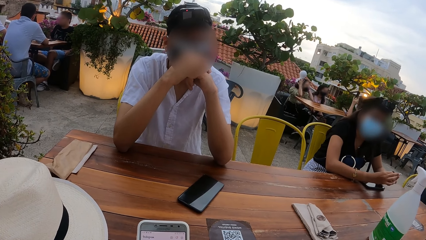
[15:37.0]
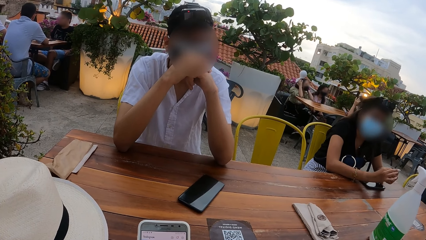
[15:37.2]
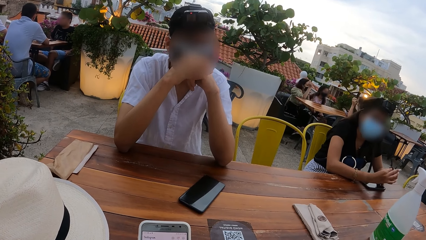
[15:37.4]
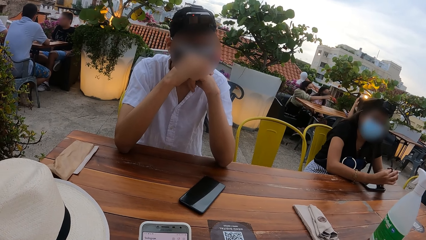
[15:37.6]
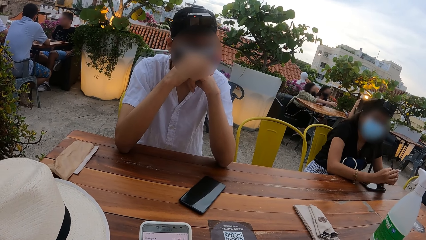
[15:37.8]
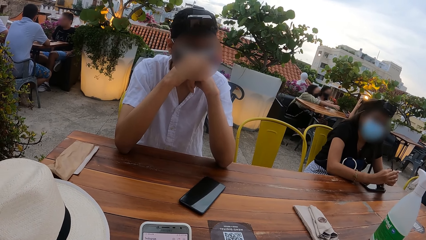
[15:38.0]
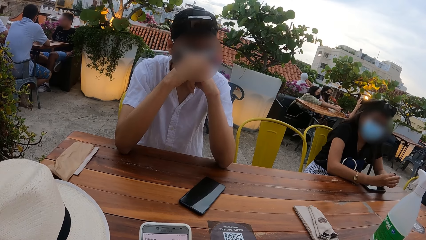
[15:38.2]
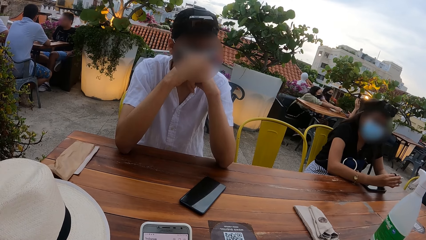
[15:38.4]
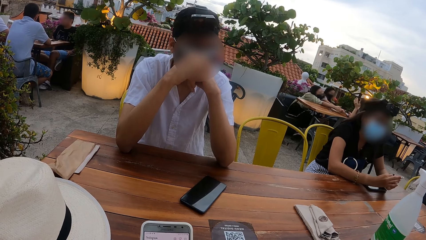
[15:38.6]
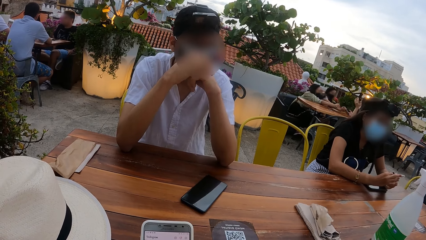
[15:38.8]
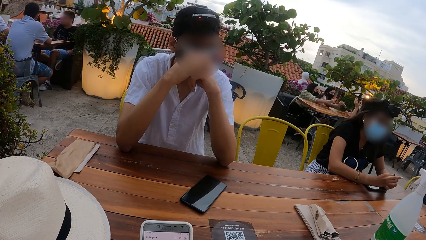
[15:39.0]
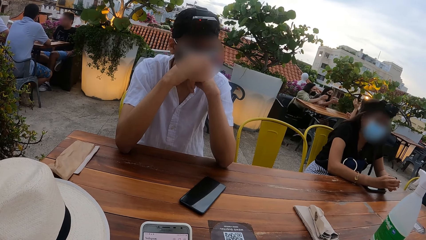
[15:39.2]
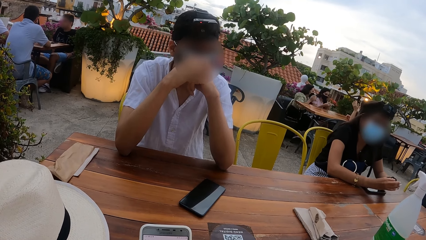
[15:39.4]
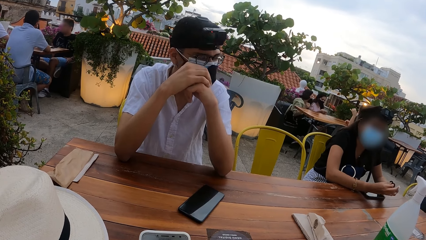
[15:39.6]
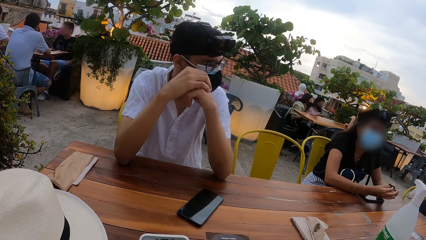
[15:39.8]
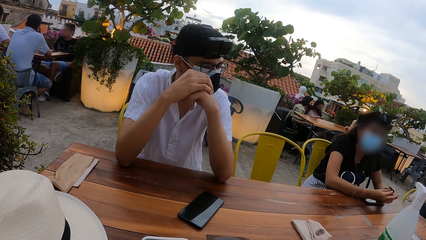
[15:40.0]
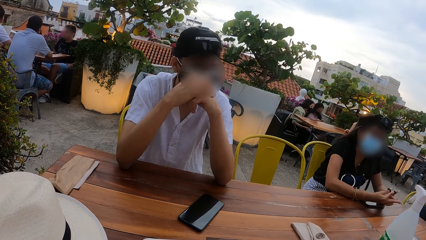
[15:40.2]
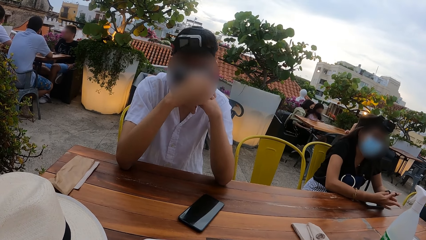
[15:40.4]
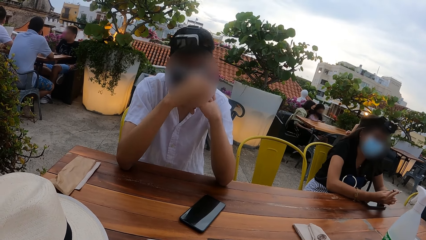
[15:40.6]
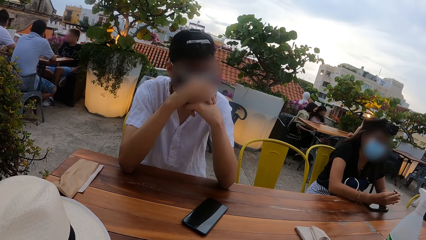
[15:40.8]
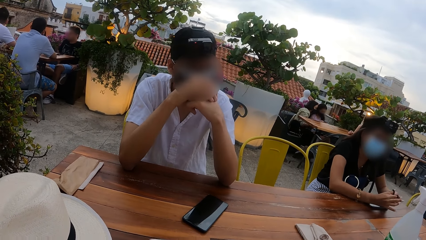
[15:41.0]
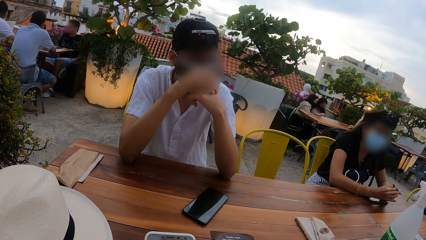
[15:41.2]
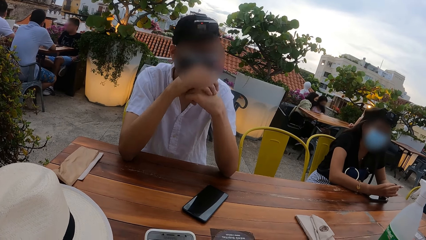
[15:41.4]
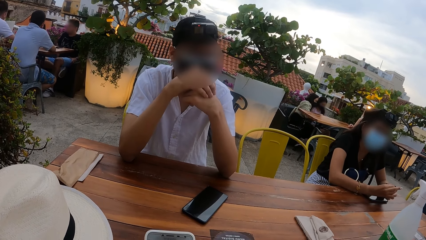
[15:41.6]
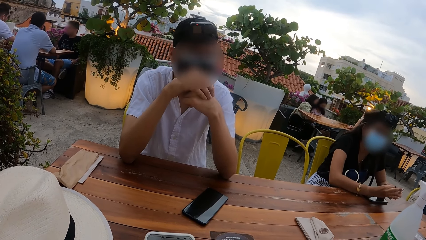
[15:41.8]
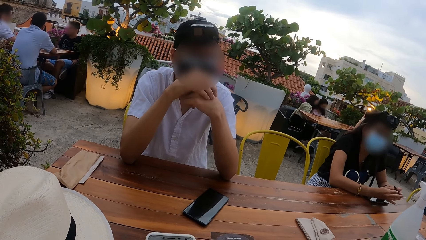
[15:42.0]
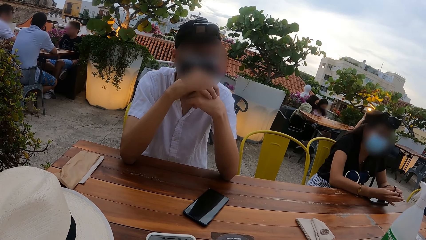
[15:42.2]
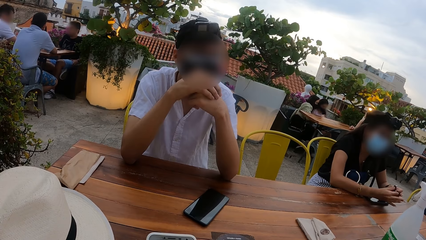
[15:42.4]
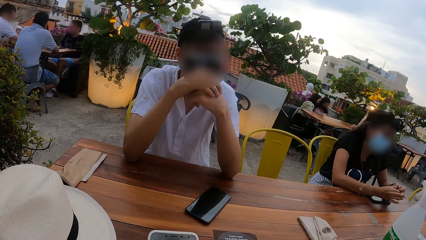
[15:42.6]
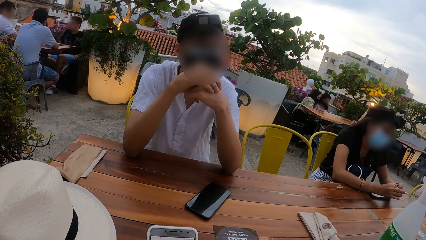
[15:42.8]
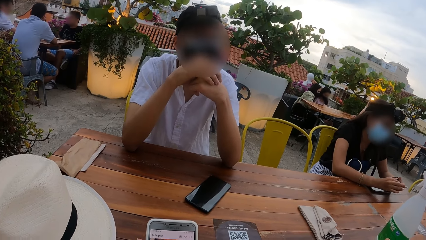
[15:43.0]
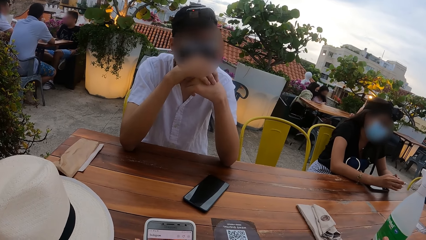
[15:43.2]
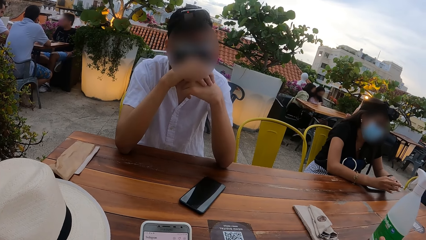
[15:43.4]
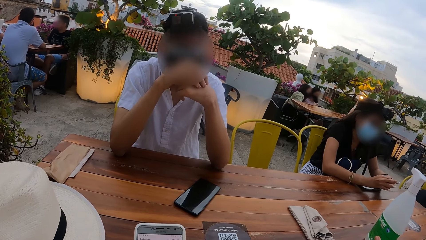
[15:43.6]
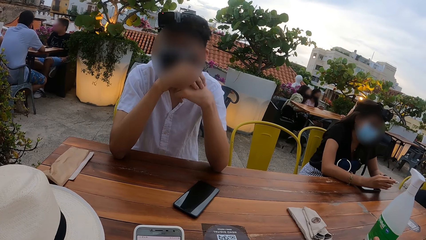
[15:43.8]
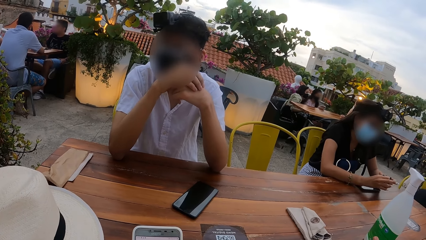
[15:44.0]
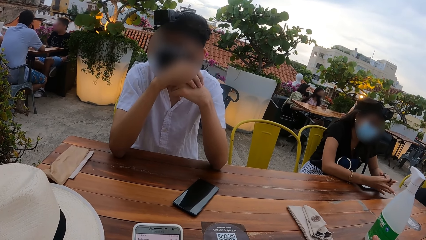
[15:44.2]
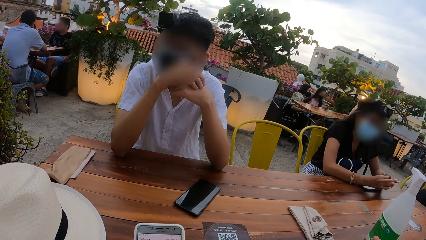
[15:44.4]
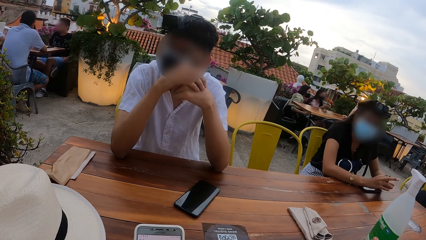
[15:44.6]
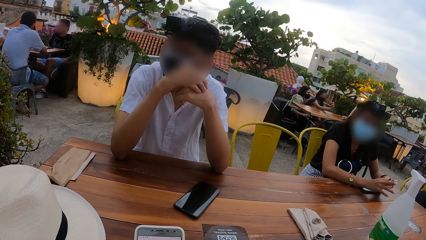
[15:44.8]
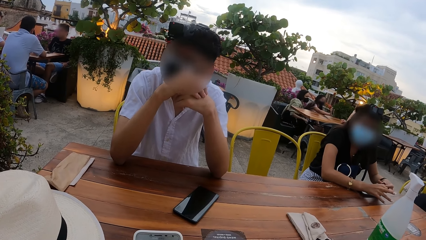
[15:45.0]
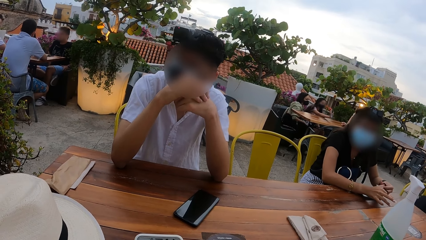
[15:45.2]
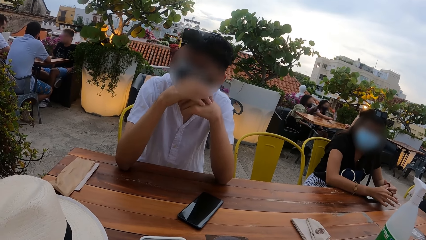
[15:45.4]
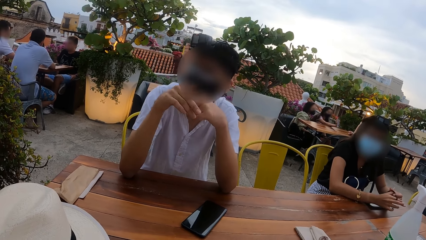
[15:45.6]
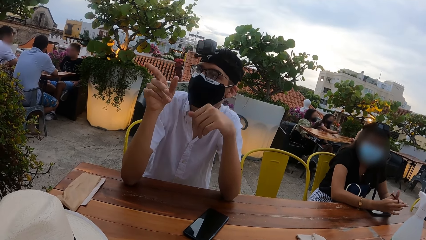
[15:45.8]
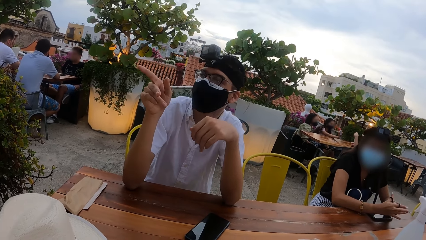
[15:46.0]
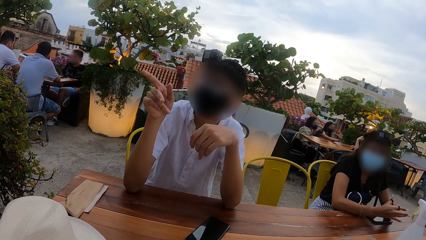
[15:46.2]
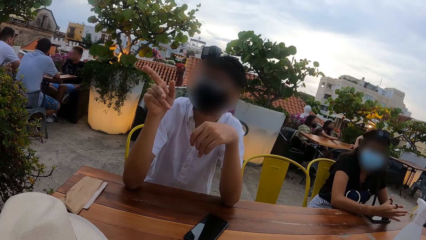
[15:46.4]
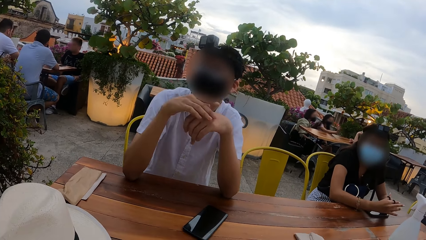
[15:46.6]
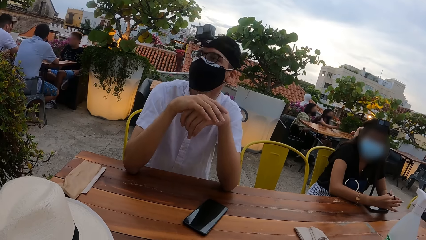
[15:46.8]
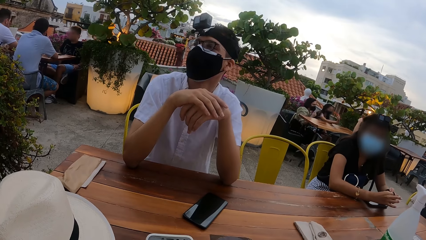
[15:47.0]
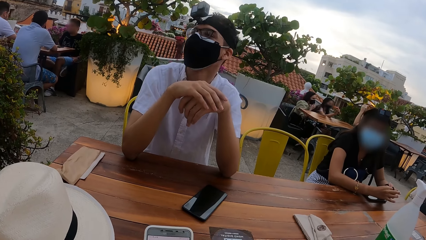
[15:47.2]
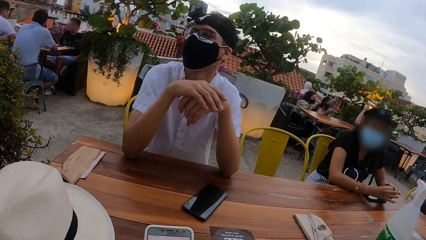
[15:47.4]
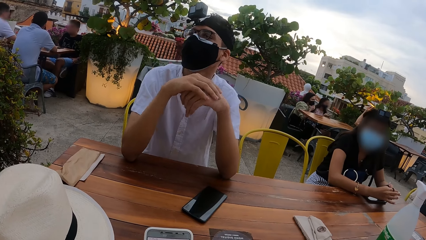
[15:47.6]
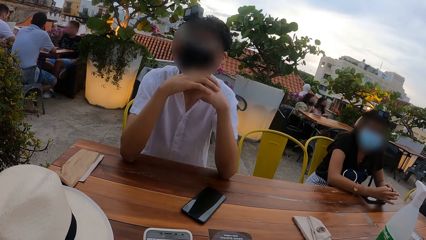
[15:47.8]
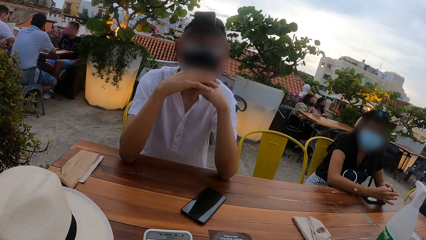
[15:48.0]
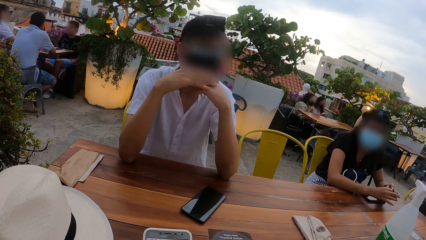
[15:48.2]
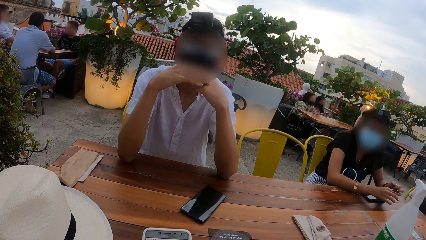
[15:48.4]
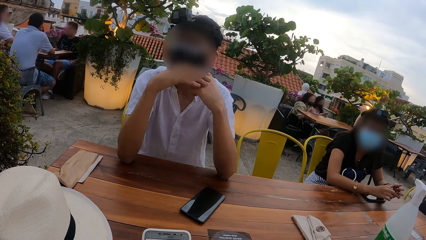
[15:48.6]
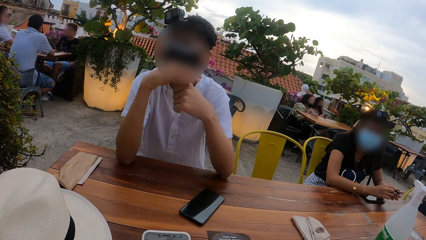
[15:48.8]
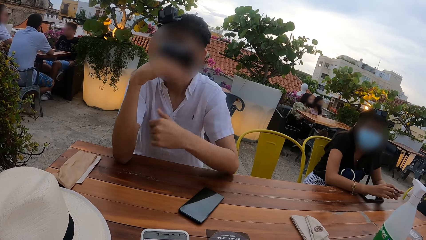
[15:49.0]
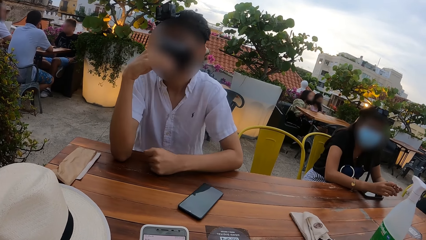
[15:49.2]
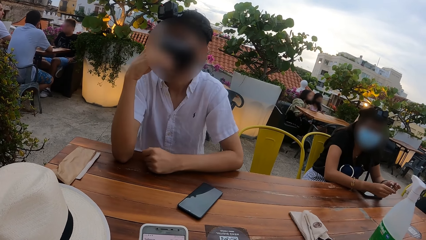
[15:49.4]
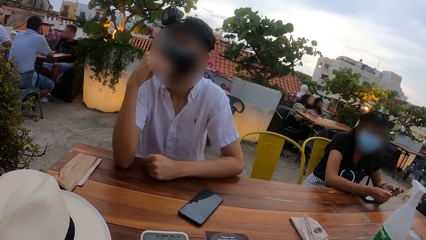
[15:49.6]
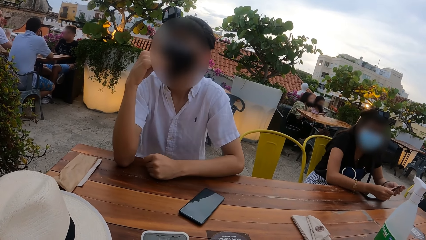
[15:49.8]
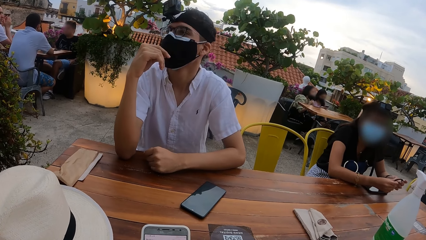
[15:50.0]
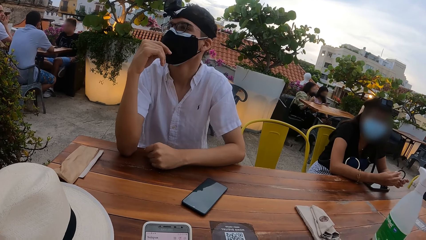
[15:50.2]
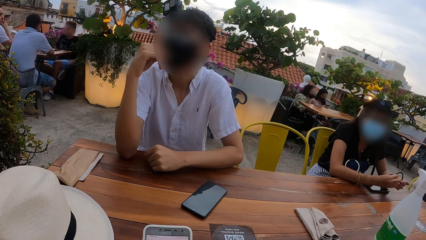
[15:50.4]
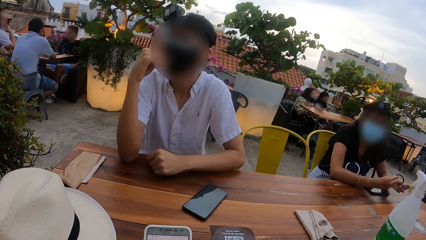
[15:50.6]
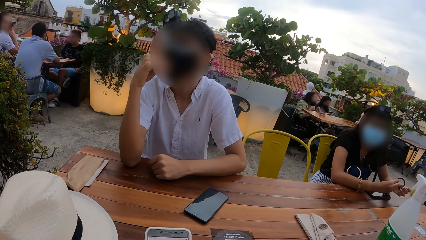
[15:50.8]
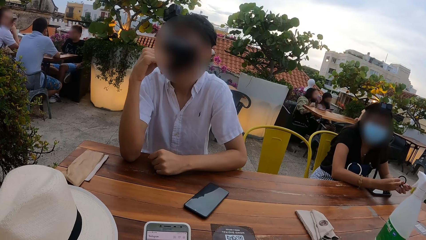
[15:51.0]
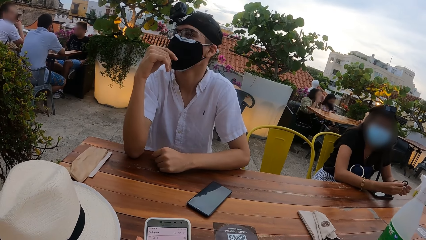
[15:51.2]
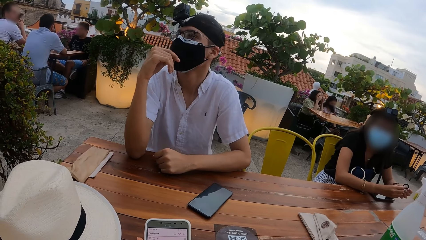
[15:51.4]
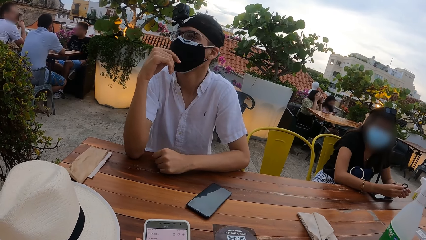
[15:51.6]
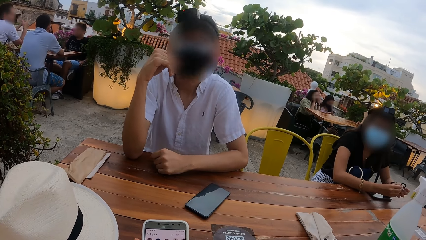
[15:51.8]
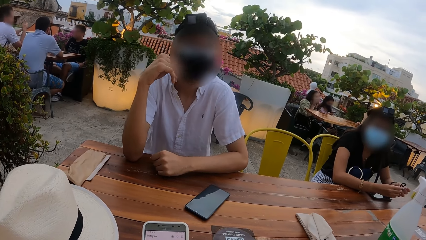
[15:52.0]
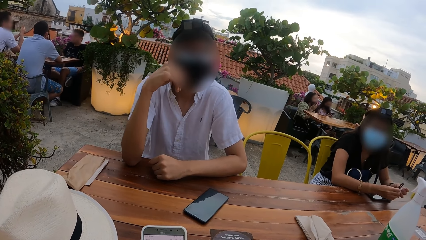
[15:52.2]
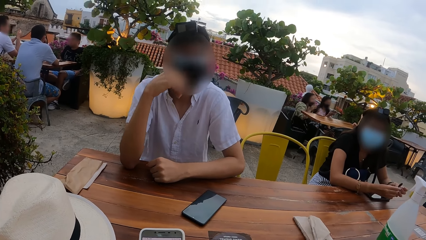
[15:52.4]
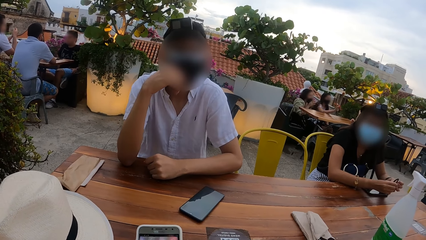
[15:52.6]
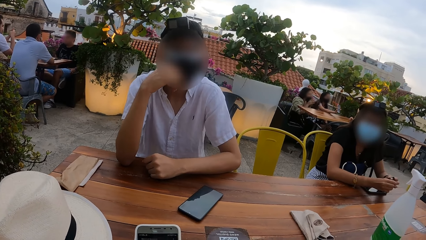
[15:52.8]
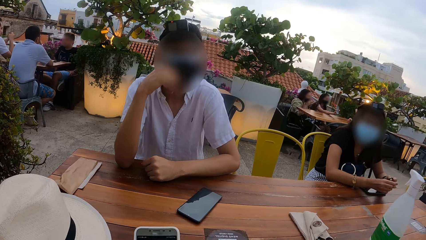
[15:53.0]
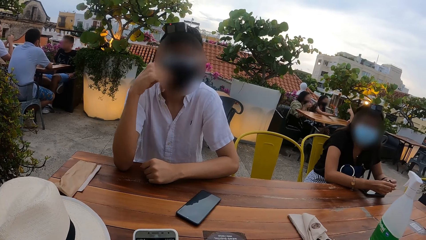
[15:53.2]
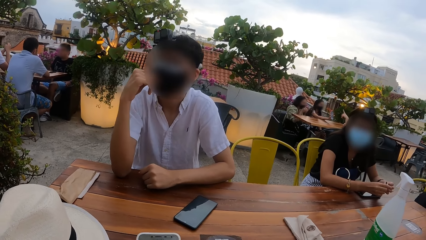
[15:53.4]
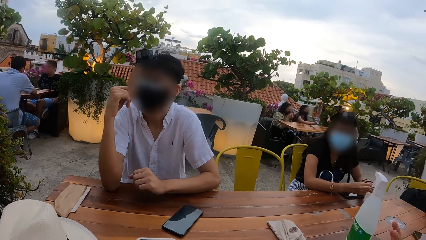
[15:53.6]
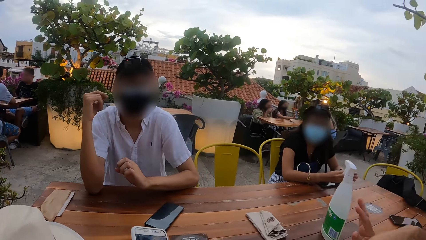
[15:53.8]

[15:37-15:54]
The man places his right hand on his left hand. The man touches the nose mask on his face with his right hand and places his left hand on the table.
